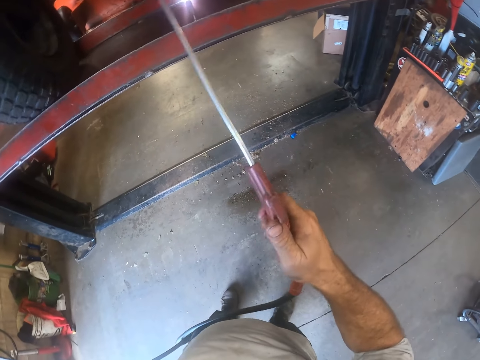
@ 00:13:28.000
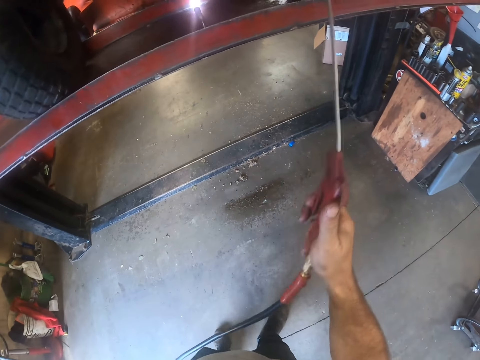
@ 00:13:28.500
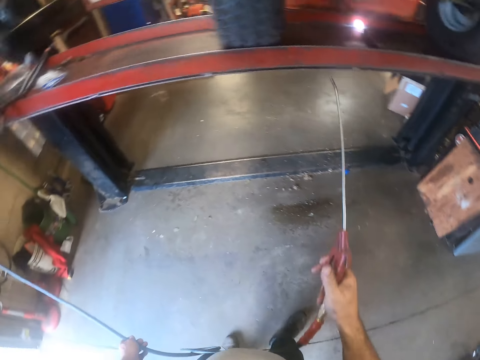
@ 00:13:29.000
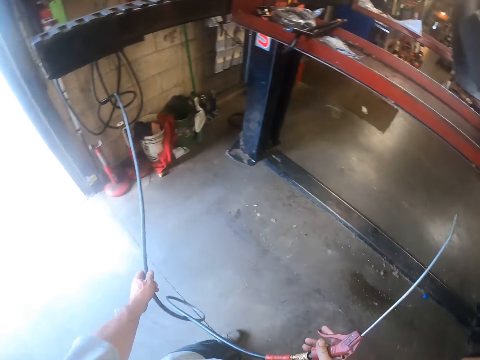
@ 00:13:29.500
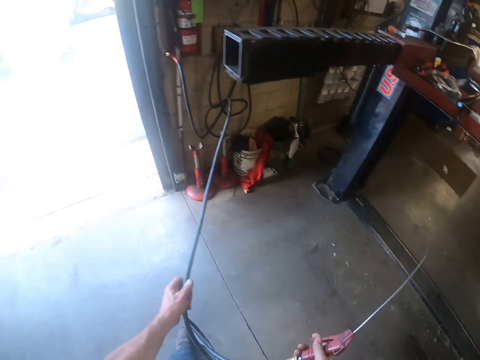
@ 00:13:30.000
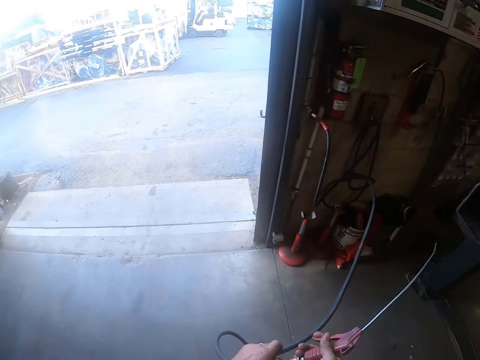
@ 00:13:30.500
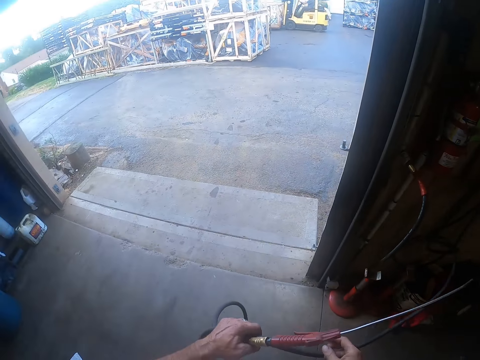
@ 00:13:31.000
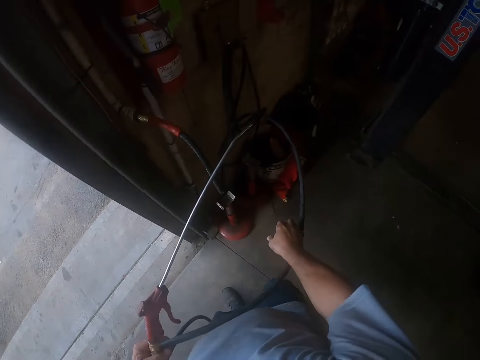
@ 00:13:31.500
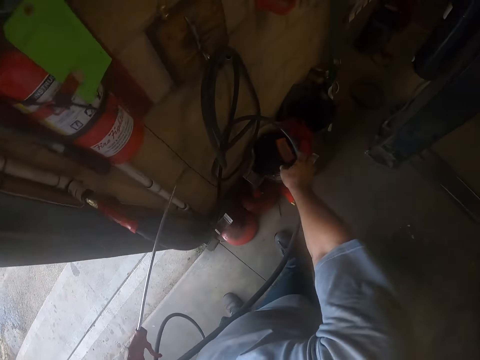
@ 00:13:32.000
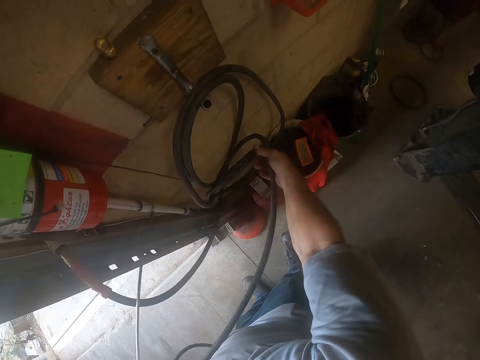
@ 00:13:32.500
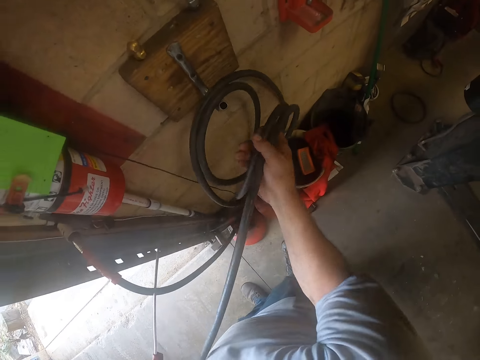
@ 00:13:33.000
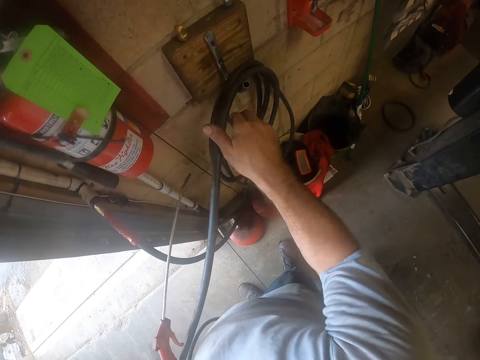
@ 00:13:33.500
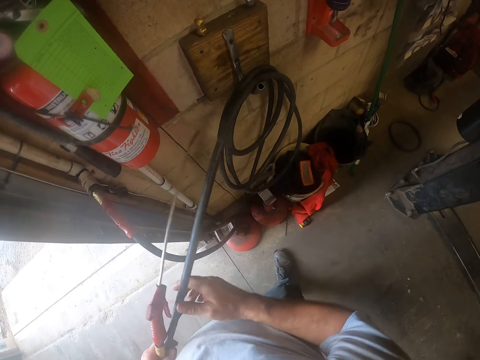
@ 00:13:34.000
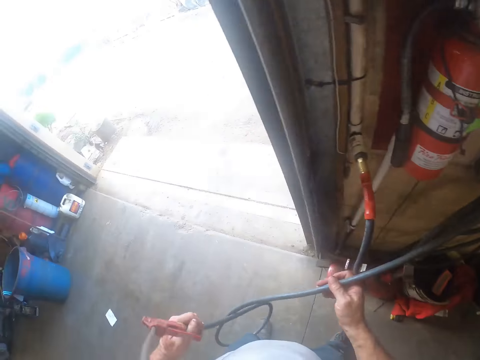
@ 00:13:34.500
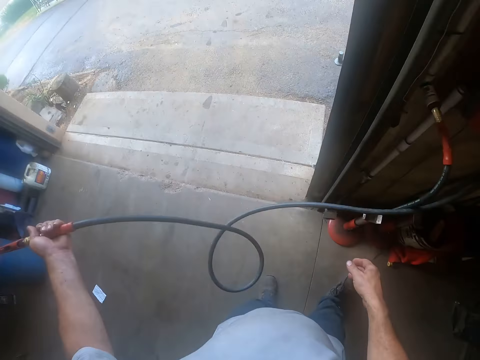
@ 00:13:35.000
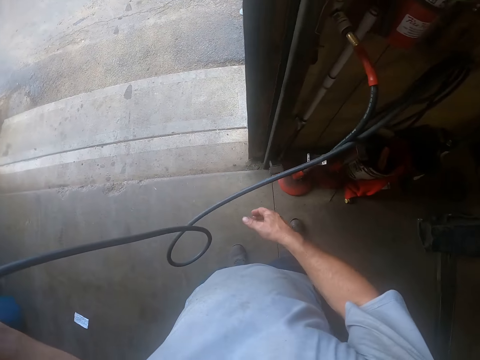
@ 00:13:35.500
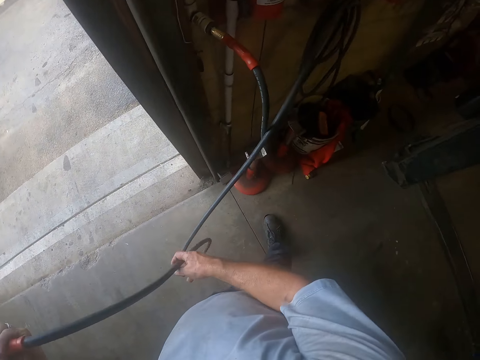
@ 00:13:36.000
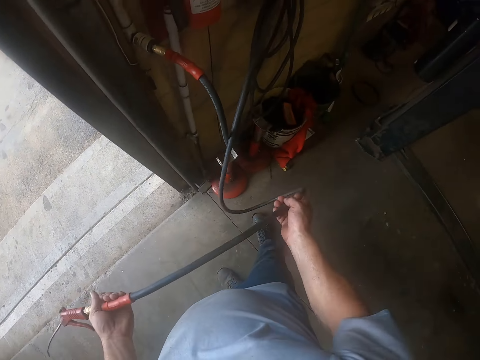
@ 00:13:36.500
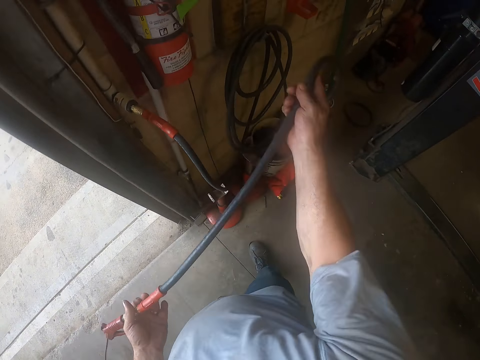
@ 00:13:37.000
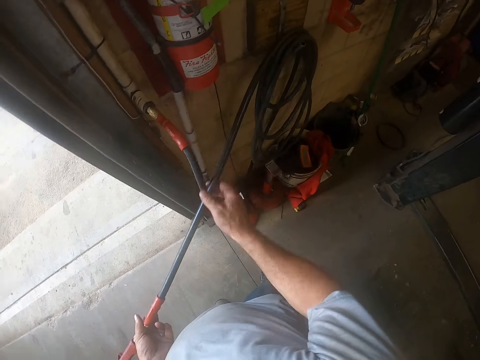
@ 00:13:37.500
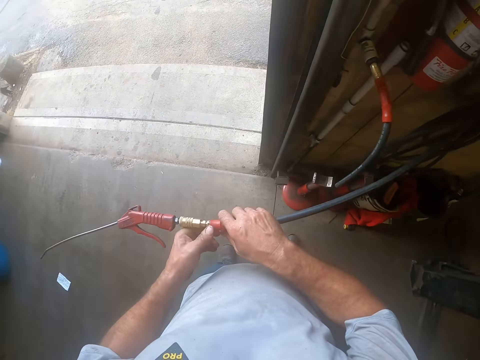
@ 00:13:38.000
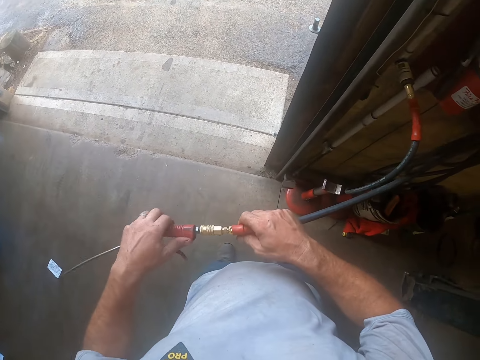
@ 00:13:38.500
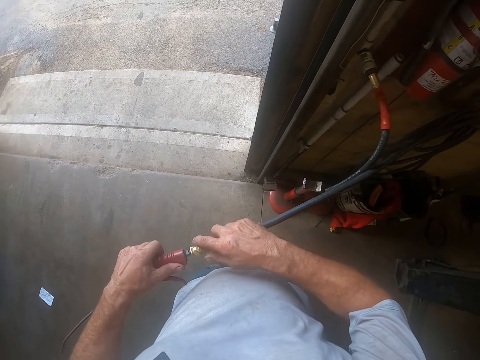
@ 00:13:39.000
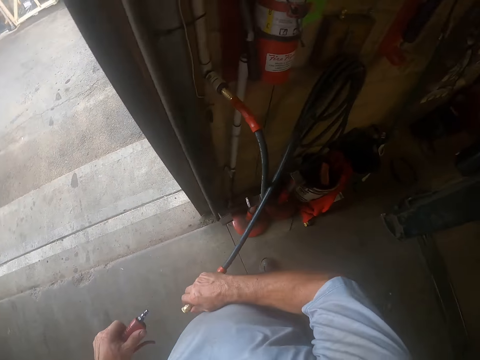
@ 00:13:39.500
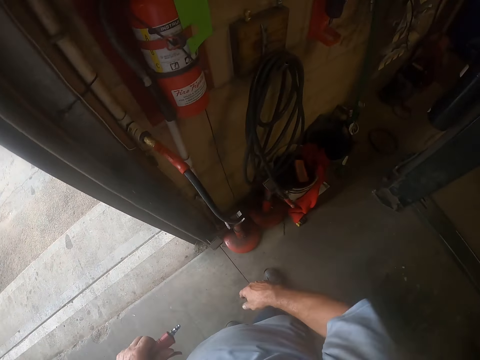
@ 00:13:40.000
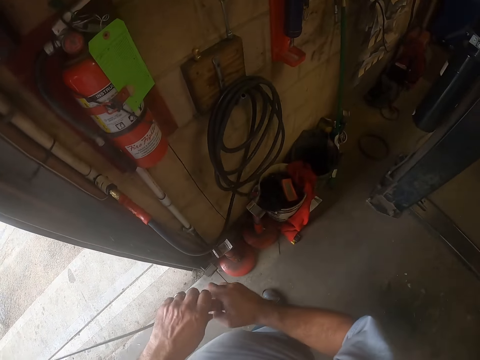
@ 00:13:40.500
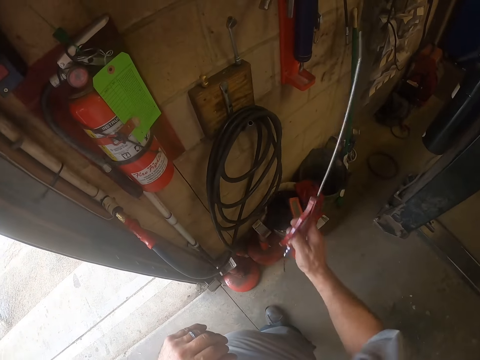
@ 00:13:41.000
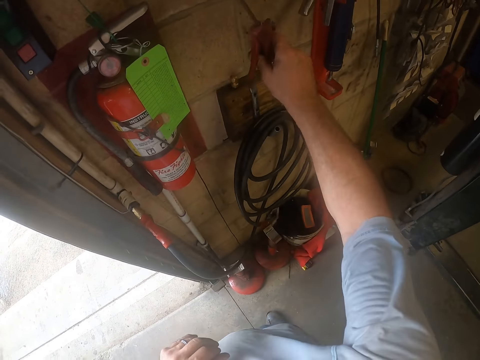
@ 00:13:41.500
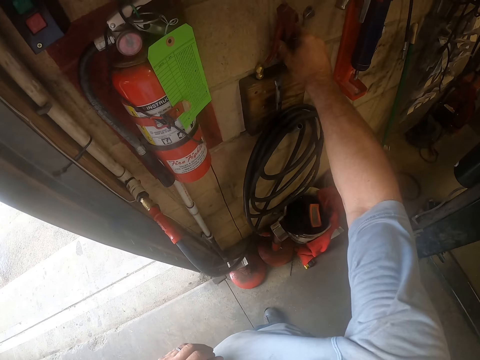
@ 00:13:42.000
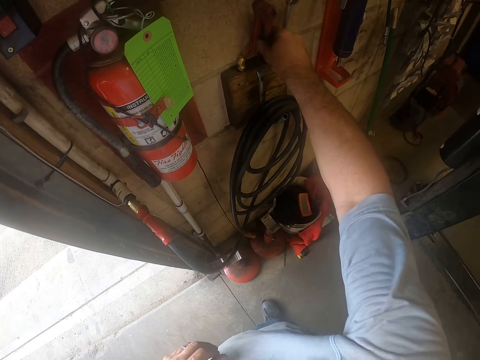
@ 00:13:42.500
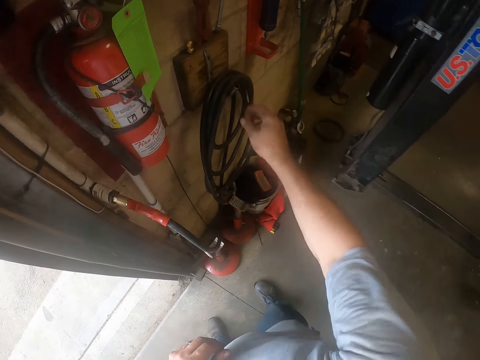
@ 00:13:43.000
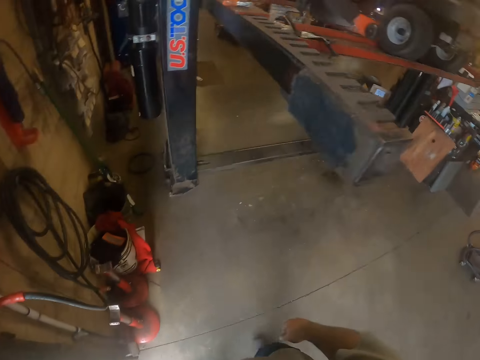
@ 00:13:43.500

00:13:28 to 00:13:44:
The camera wearer passes the pressure blower to his left hand. He hangs the pressure blower hose on the wall. He removes the pressure blower from the hose. He passes the pressure blower to his right hand. He hangs the pressure blower on the wall.

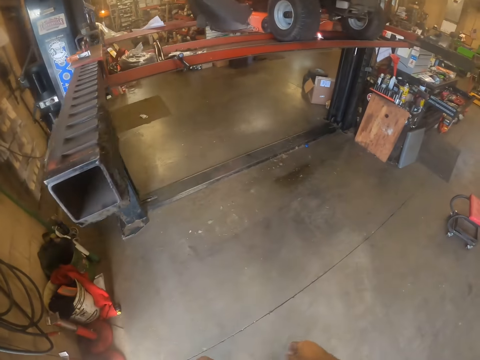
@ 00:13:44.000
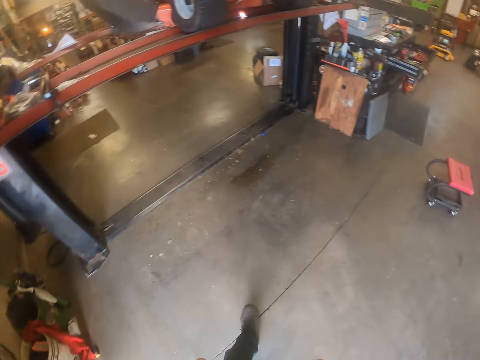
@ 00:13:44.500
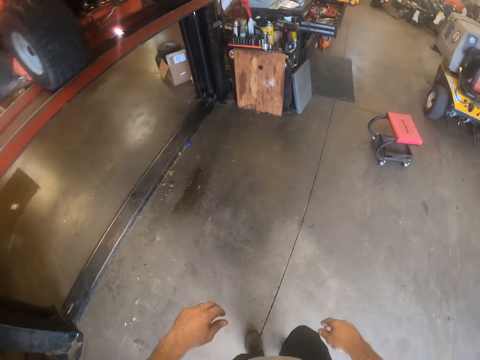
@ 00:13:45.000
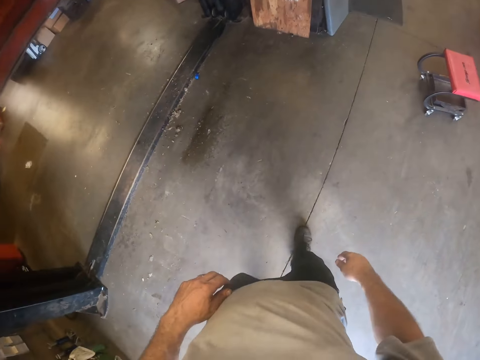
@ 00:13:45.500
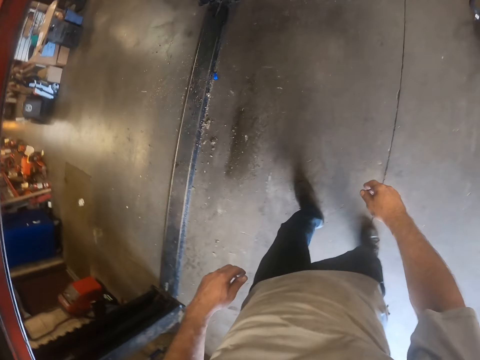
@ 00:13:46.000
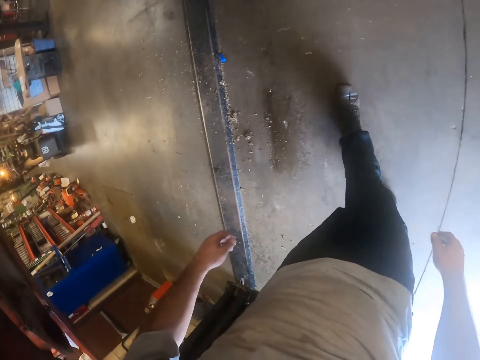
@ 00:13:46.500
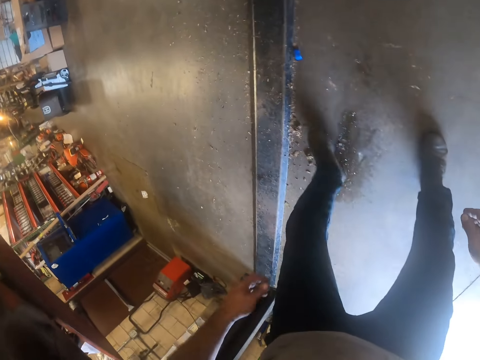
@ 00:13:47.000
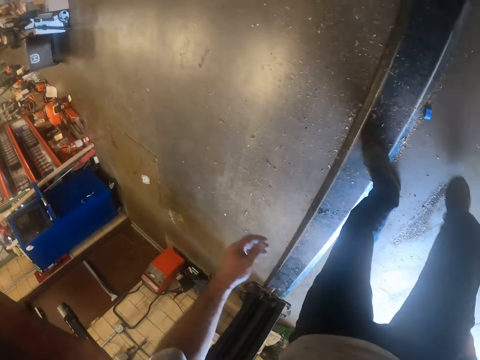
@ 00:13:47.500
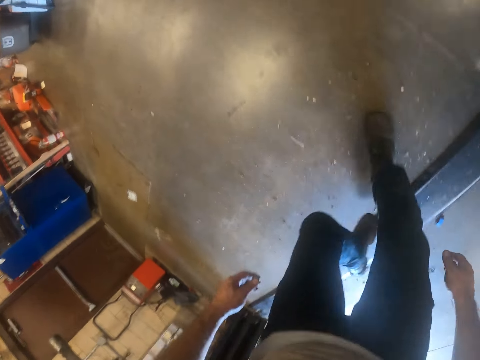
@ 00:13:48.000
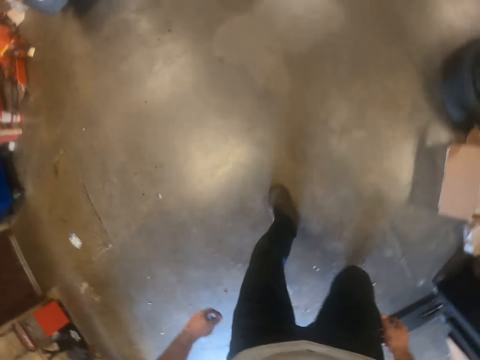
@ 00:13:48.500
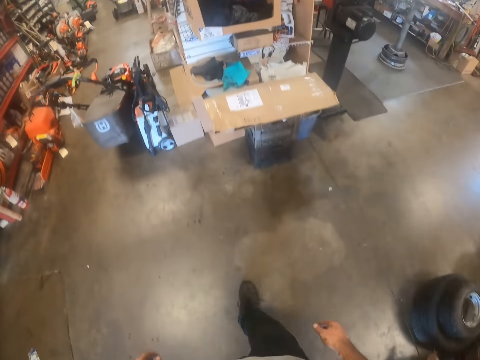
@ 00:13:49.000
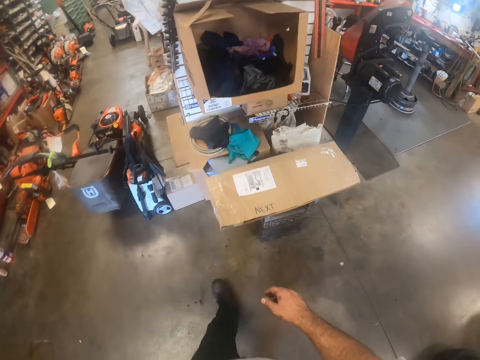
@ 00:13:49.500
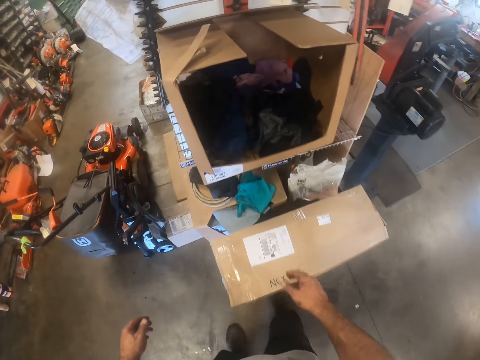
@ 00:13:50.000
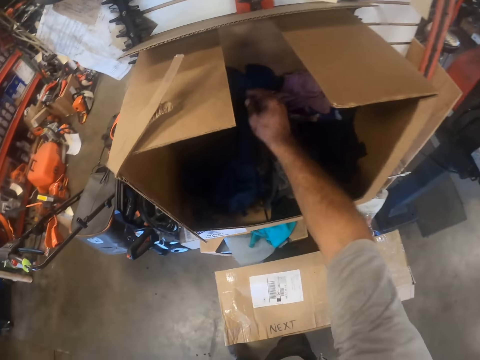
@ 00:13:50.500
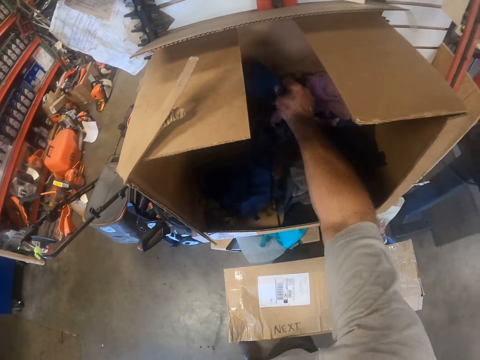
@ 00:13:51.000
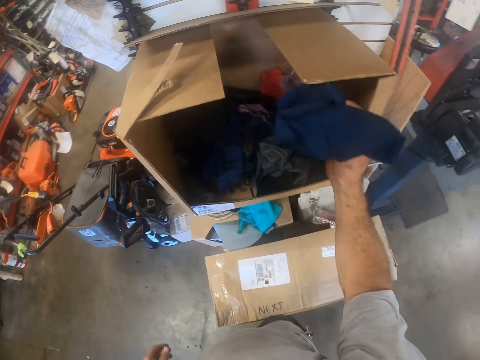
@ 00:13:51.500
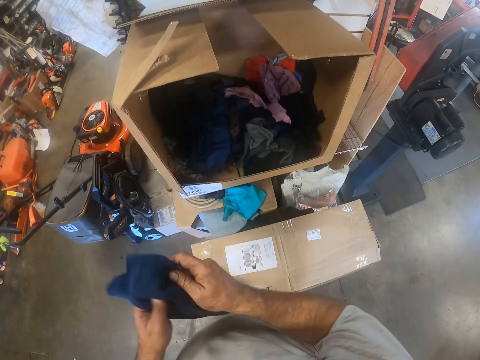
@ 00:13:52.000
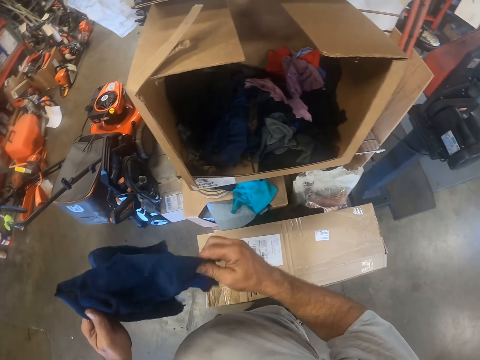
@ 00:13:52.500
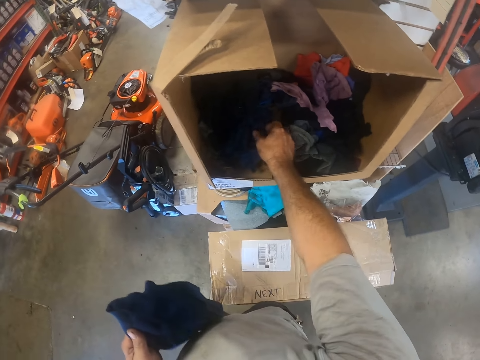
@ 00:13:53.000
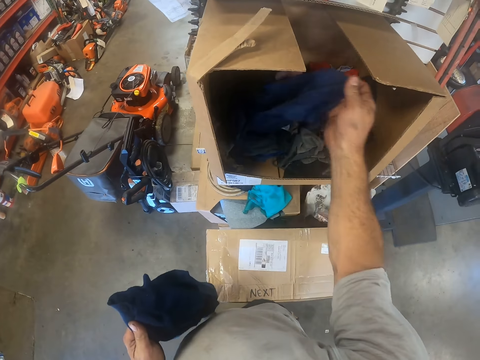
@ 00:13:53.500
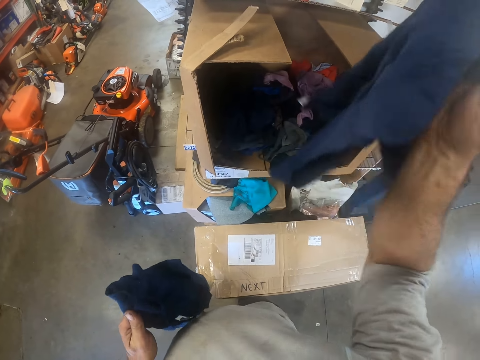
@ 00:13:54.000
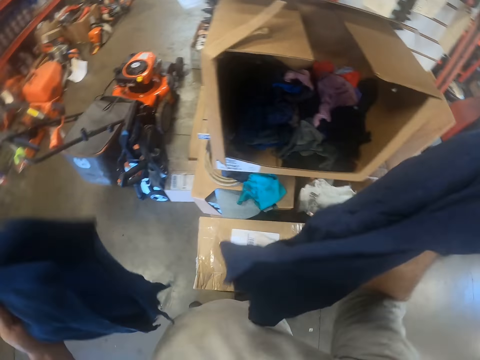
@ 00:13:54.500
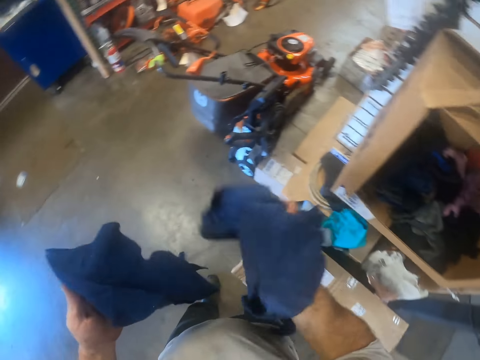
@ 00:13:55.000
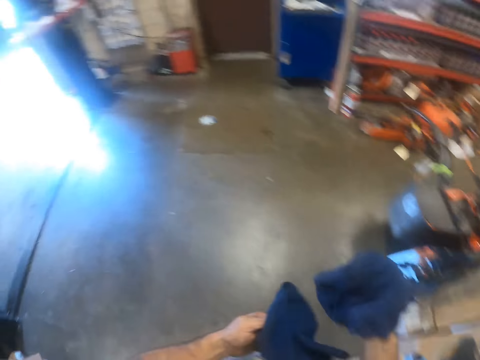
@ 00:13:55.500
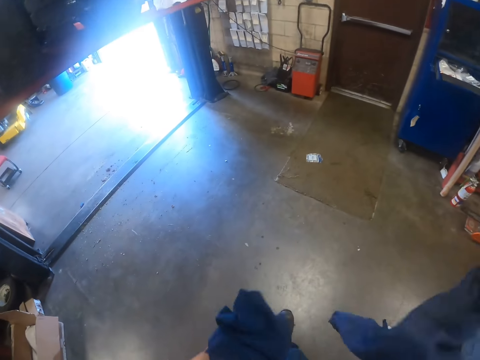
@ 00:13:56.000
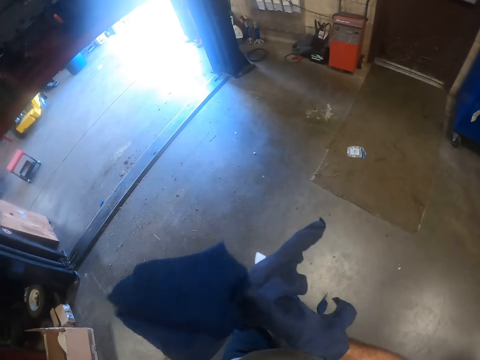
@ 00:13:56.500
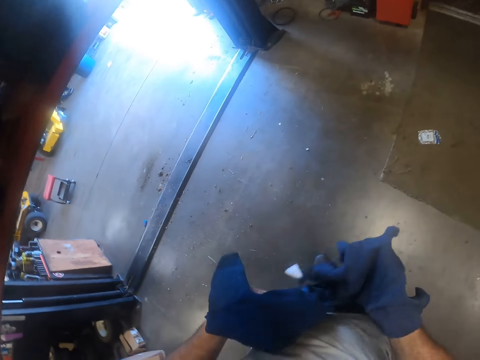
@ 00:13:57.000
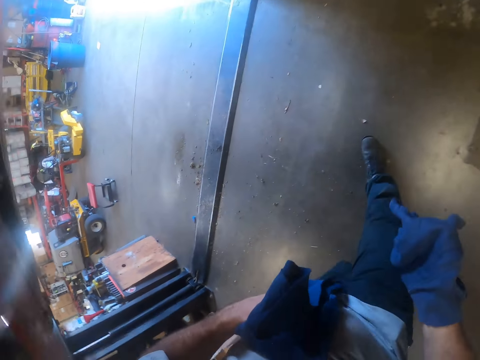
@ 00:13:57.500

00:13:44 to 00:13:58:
The camera wearer walks around. He walks around the garage. He picks up a rag from a box with his right hand. He holds the cloth. He passes the rag to his left hand. He picks up another rag from the box with his right hand.
